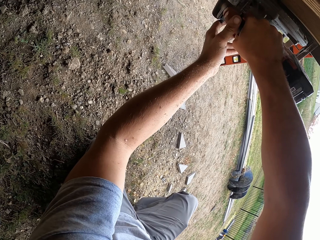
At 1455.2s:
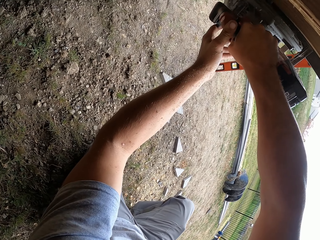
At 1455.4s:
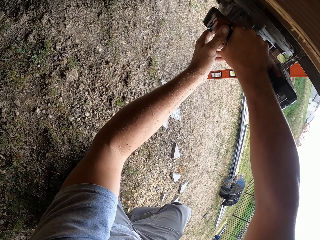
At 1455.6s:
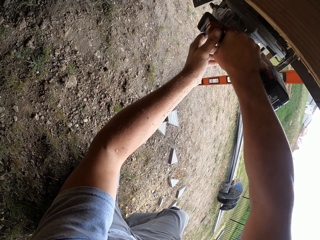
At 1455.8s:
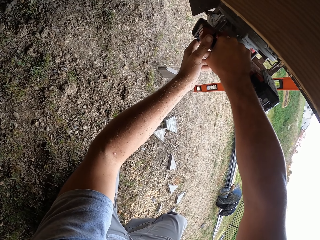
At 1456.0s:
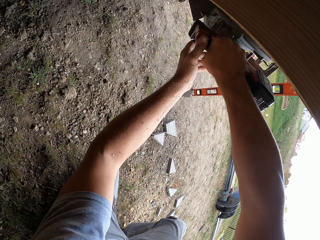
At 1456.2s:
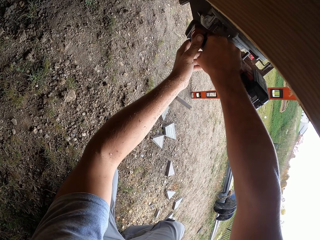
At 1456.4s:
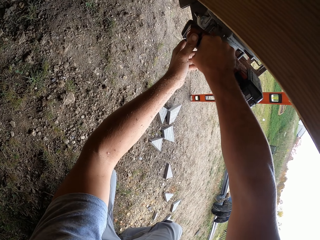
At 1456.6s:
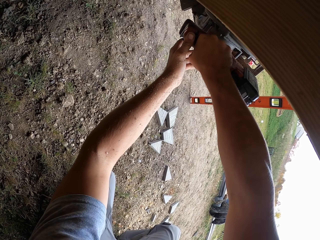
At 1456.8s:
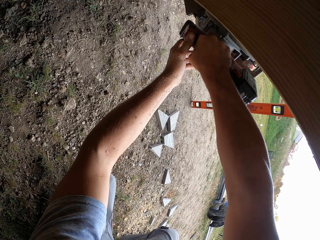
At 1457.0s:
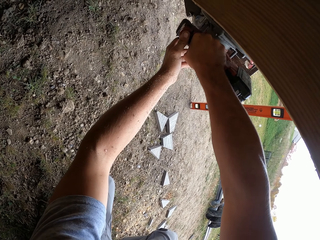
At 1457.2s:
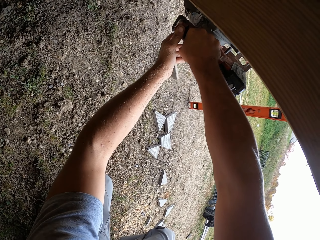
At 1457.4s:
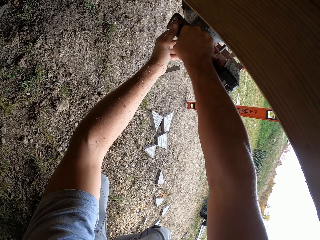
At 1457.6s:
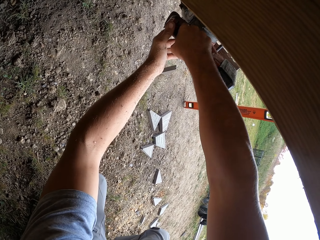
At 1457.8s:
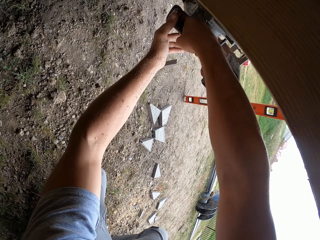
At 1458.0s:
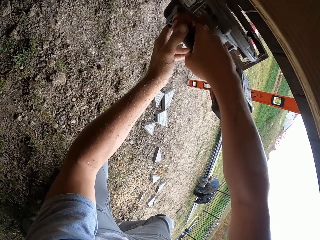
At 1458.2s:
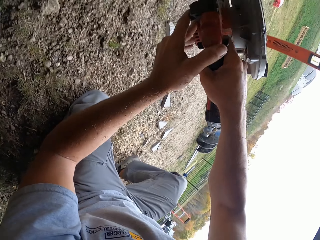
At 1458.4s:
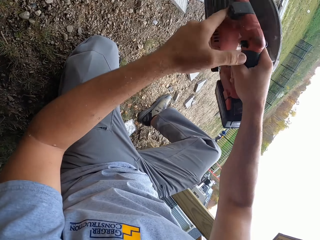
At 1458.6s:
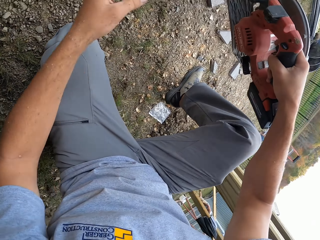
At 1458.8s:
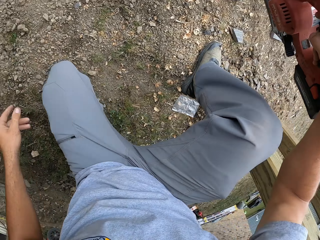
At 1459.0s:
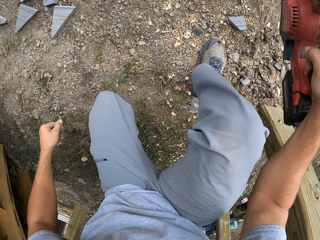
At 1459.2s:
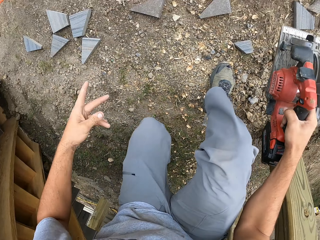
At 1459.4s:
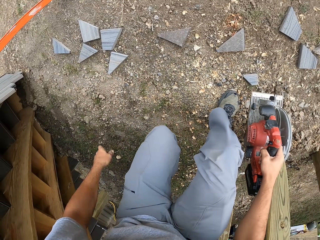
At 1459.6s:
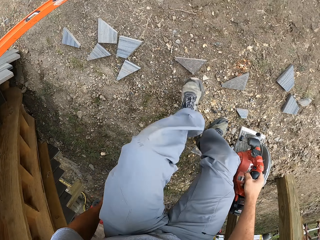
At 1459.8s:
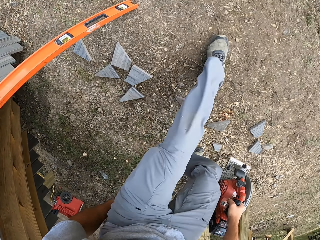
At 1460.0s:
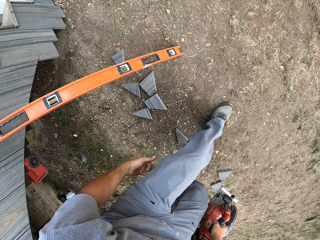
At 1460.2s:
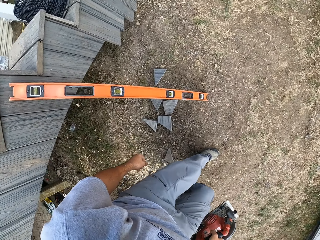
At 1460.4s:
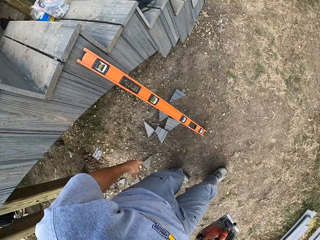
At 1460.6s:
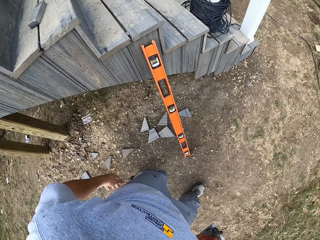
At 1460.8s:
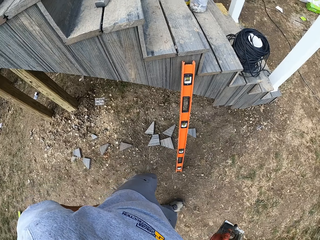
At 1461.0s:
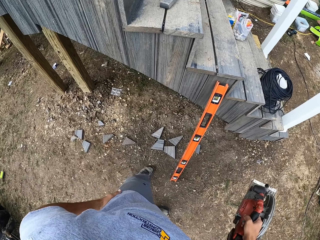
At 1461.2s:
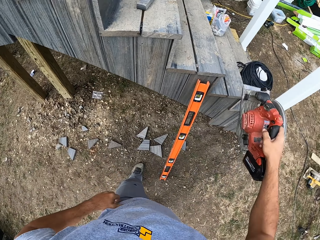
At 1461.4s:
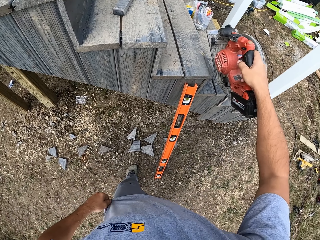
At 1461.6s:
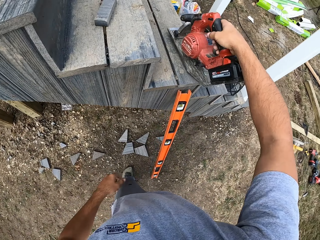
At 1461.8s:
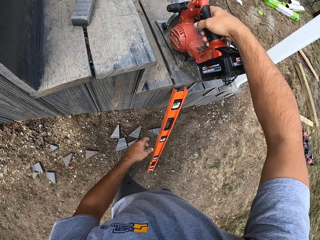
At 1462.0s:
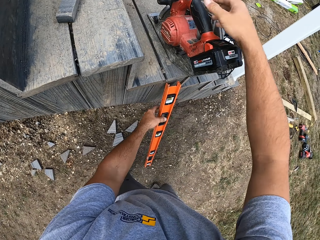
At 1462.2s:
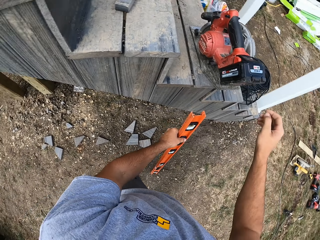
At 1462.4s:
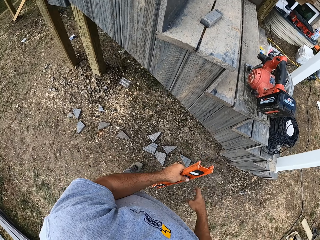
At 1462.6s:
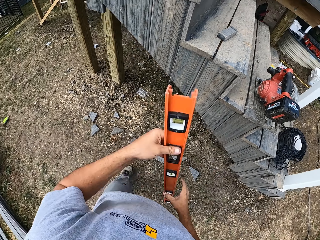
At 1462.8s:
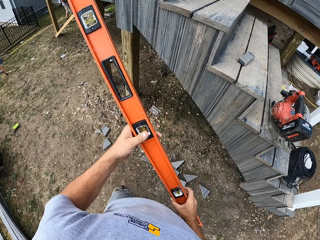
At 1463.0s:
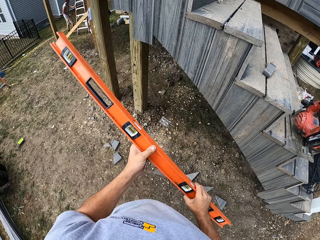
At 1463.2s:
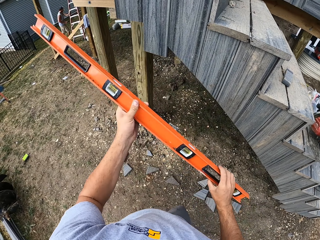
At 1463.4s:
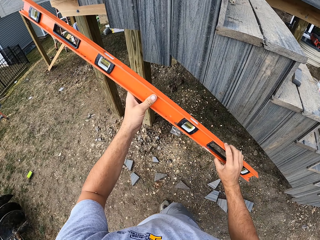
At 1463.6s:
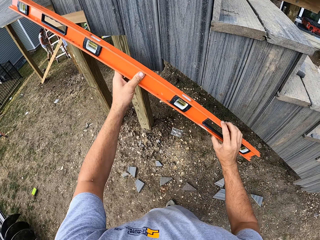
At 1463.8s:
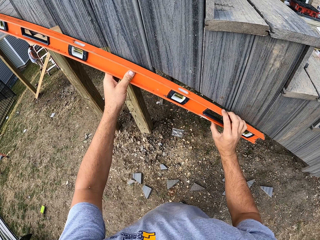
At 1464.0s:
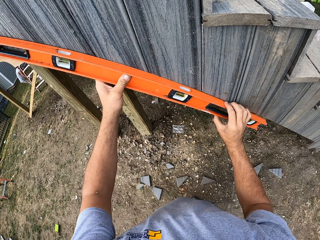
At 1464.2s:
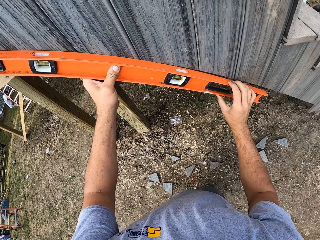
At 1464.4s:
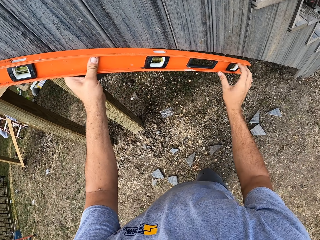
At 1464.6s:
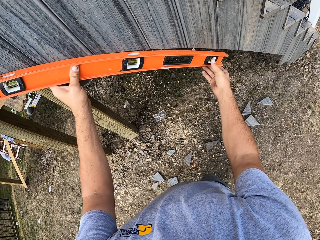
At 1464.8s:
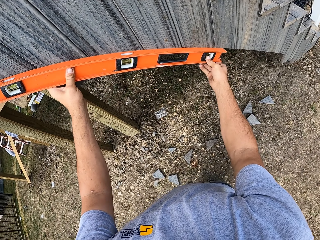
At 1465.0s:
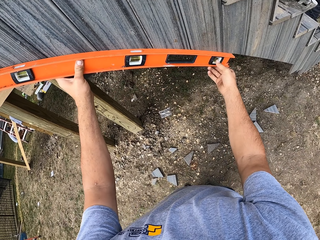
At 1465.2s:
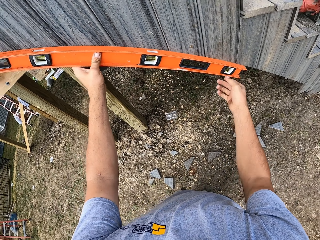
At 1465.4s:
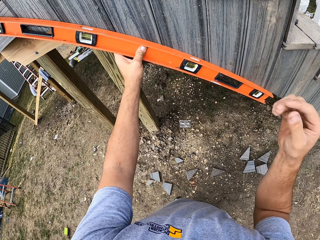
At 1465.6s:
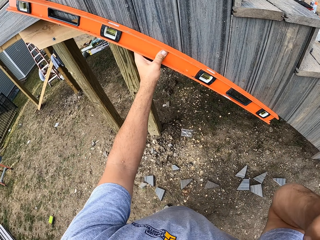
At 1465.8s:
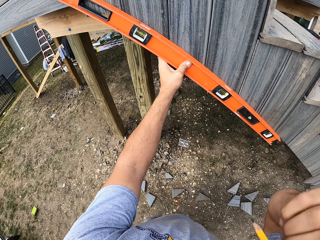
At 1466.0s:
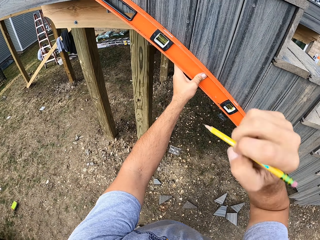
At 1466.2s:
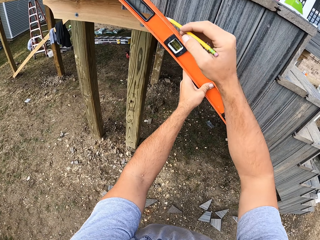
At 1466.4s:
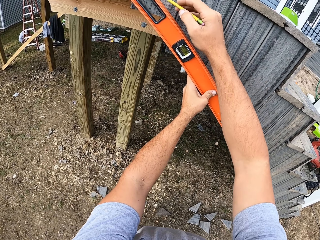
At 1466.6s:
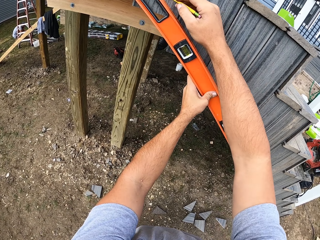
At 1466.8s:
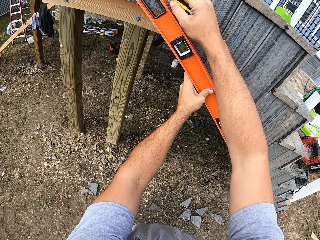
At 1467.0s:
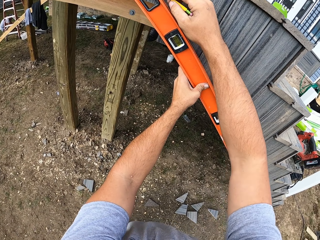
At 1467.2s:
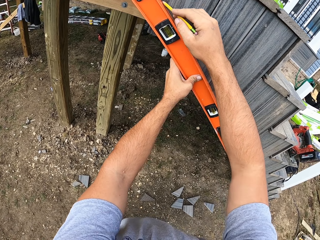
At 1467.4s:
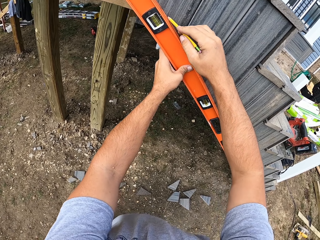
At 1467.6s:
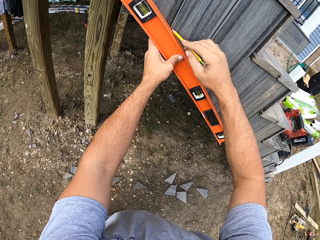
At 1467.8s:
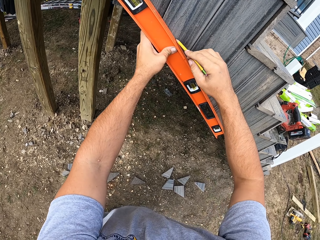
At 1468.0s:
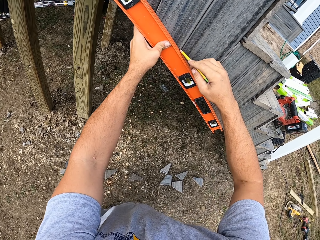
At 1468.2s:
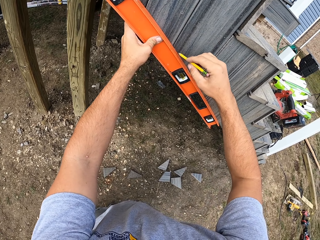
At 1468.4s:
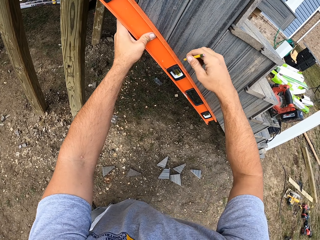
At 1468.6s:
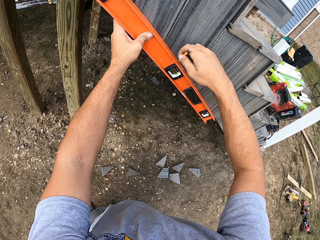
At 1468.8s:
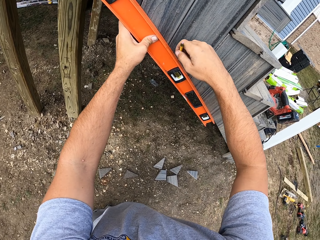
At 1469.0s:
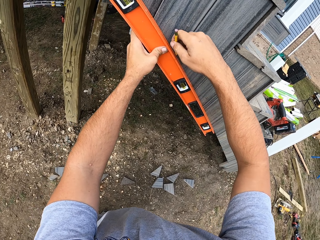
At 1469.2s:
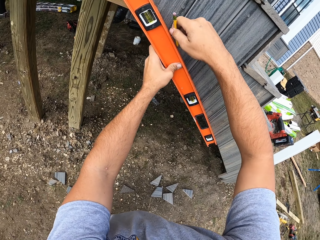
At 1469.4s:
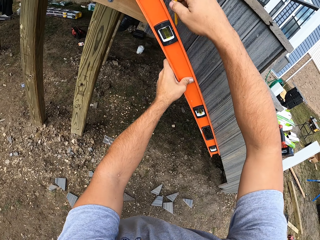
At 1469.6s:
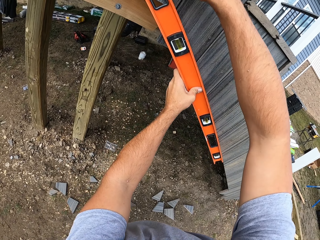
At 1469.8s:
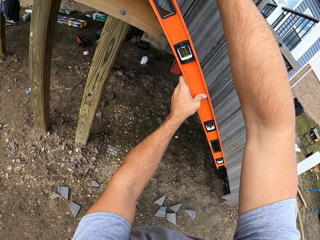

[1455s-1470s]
The camera wearer adjusts a wood cutter or saw on his hand. He walks around a verandah. He moves from under the stairs. He puts the saw on the stairs. He takes the spirit level or meter level. He walks around the verandah. He places the spirit level against the steps. He measures a piece of wood with the meter level. He takes a pencil. He draws a line on the stairs surface with the pencil.

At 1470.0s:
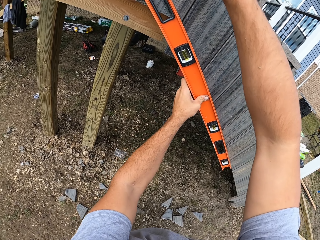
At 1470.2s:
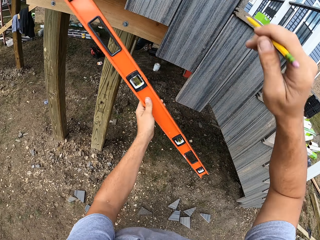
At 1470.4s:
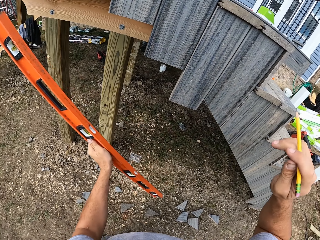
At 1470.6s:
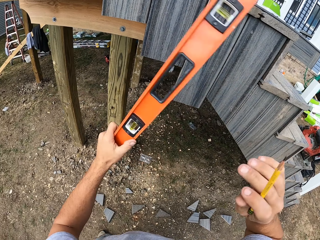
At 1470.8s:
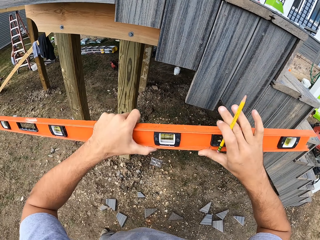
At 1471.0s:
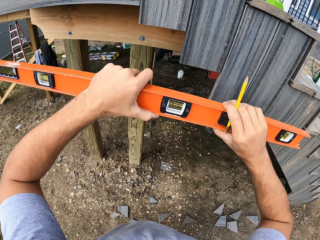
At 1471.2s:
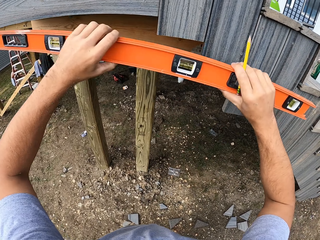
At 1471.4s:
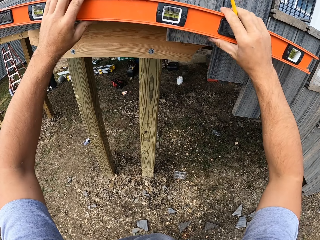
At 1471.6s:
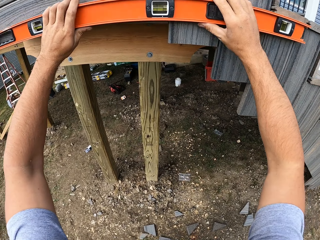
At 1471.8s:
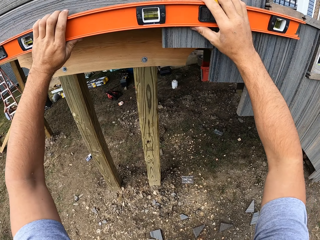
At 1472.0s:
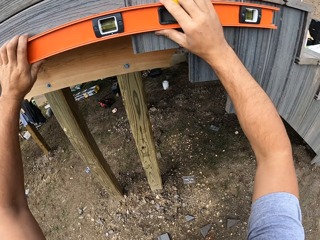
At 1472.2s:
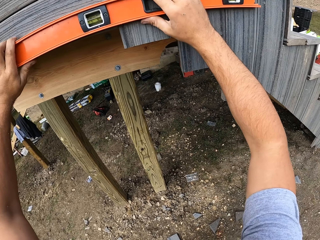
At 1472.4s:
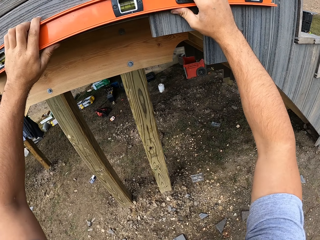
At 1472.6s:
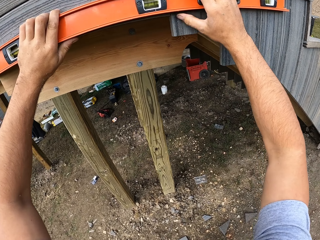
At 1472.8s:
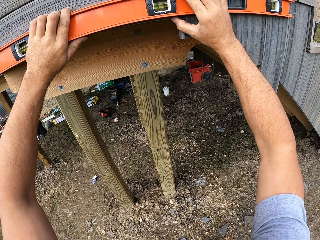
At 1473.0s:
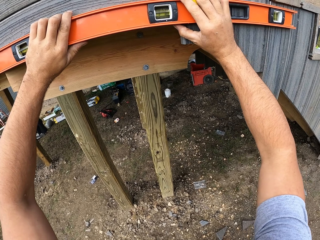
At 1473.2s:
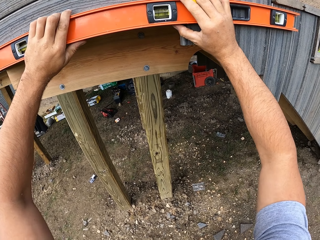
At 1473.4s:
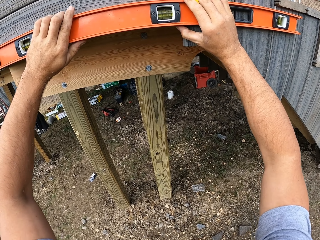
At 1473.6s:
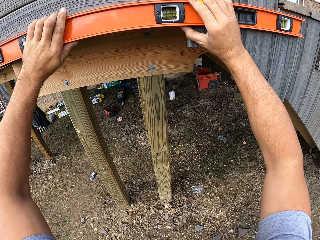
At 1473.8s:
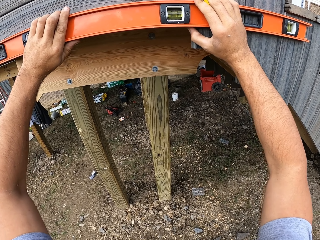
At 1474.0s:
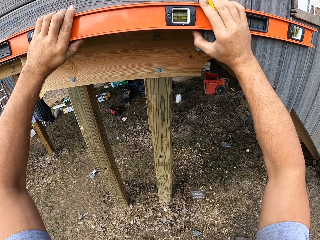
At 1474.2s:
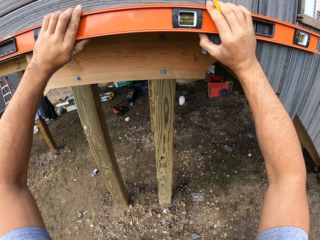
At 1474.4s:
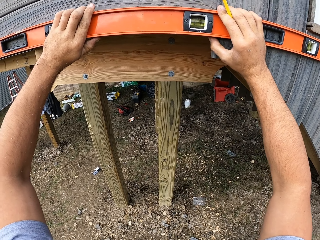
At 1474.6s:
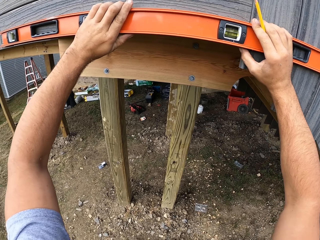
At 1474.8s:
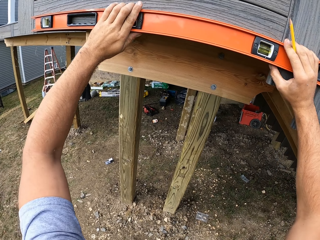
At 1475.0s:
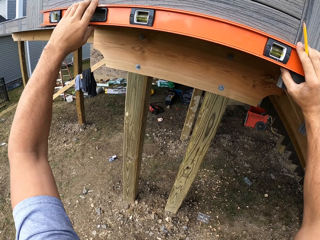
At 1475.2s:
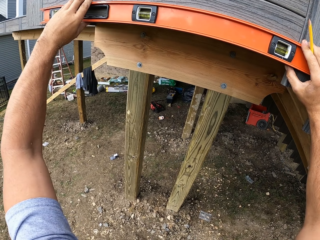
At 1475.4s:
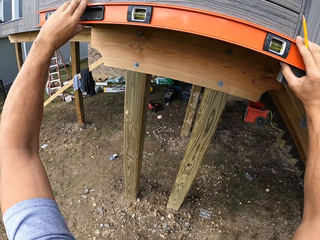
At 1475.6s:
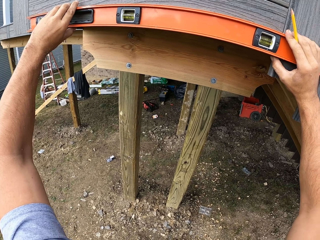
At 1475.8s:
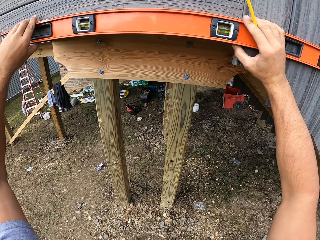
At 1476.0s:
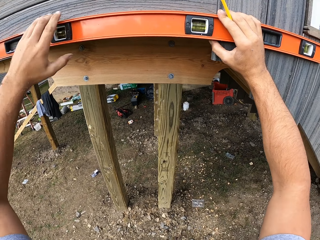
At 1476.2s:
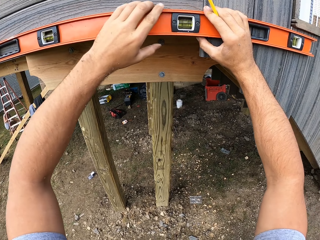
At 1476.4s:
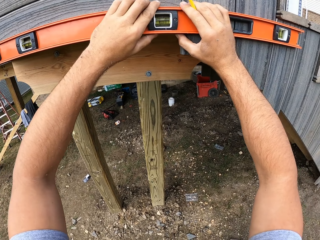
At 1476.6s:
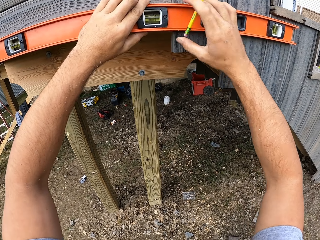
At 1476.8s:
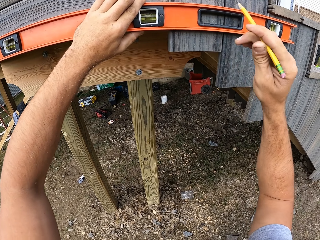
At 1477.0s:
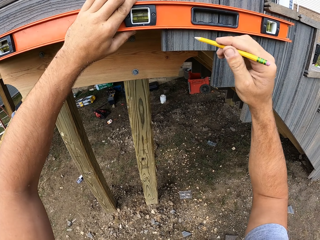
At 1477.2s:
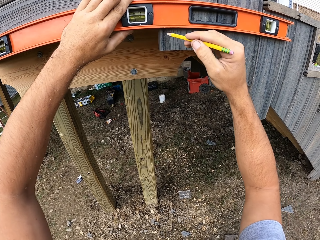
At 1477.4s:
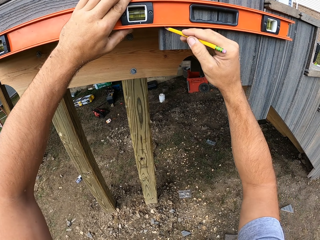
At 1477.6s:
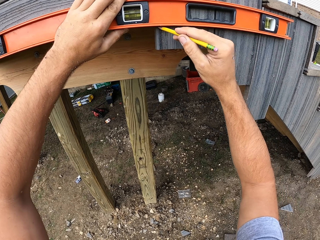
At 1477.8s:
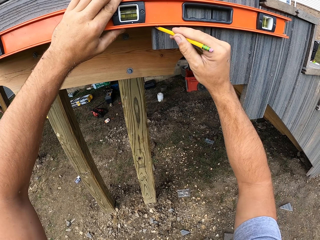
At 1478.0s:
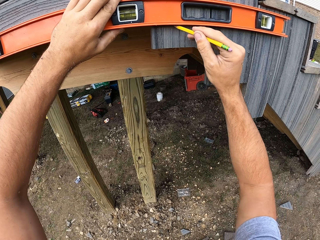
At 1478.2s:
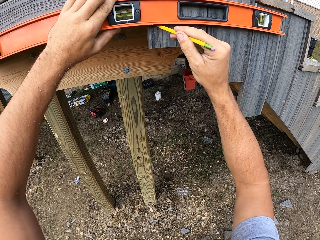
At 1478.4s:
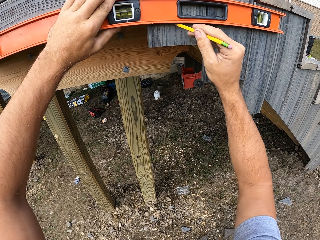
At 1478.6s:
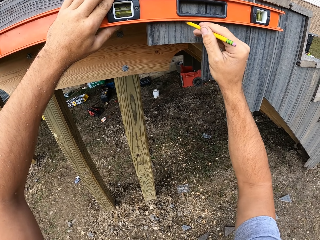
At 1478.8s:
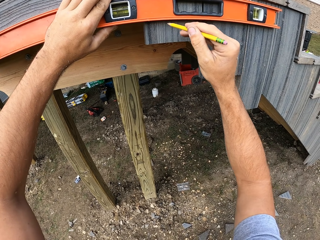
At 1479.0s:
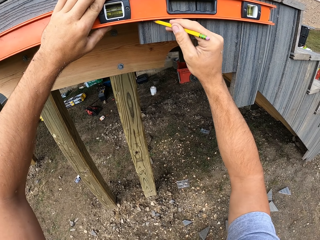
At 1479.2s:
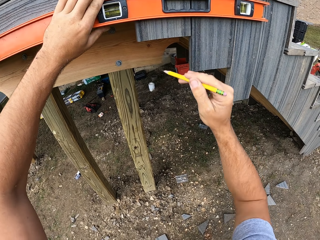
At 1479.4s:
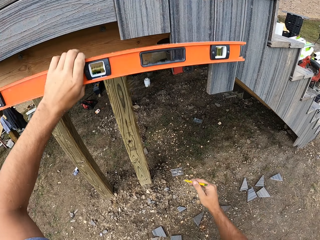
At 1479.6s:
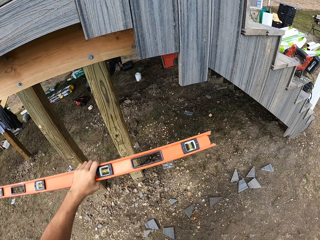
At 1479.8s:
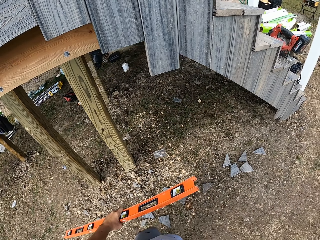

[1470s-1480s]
The camera wearer adjusts a meter level or spirit level on a piece of wood. They flip the spirit level. They place the spirit level against the steps. They draw a line on the stairs surface with a pencil.
